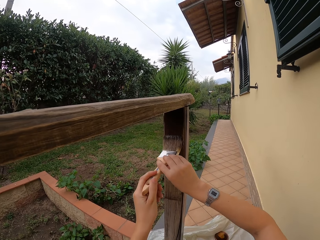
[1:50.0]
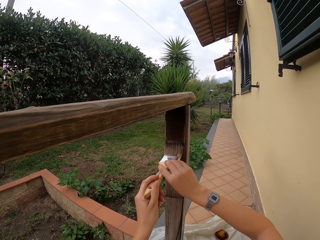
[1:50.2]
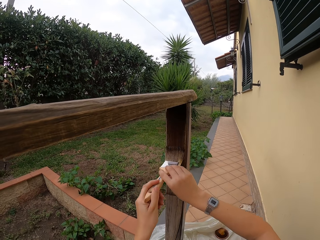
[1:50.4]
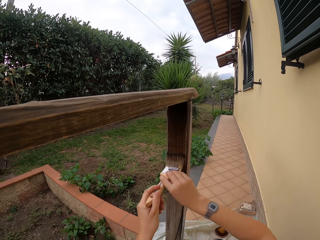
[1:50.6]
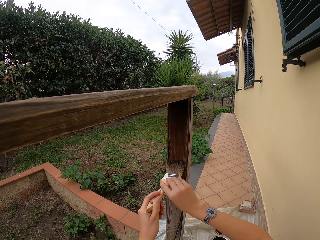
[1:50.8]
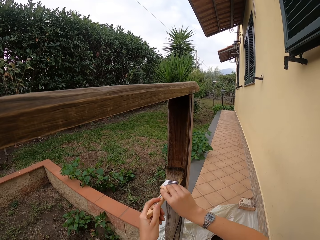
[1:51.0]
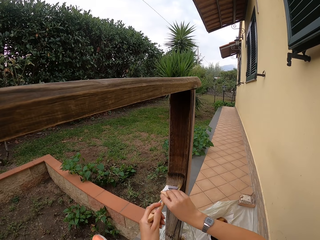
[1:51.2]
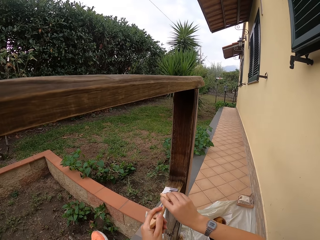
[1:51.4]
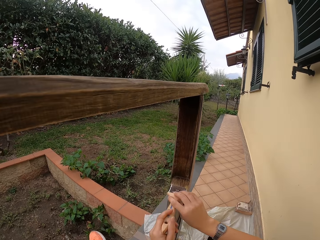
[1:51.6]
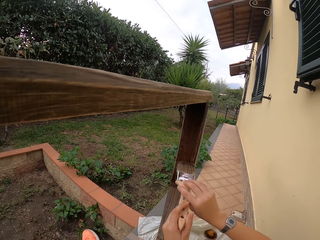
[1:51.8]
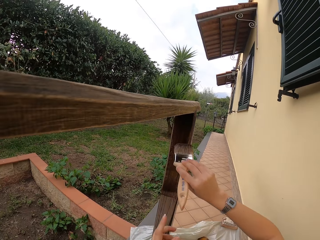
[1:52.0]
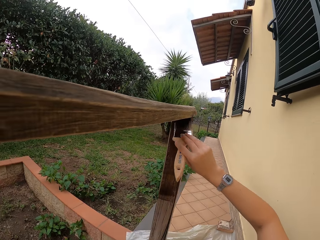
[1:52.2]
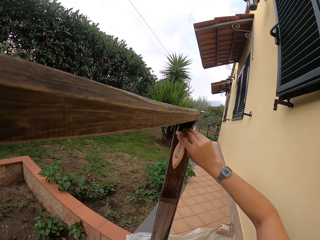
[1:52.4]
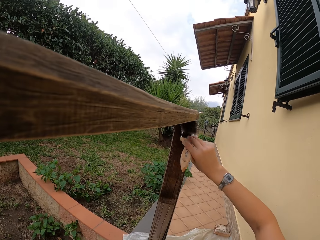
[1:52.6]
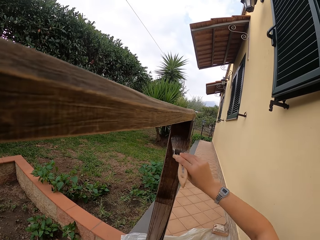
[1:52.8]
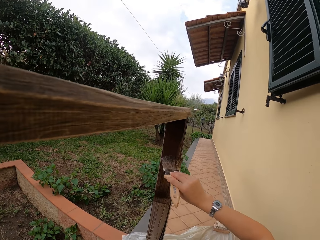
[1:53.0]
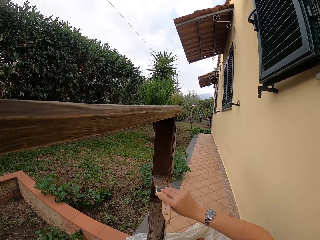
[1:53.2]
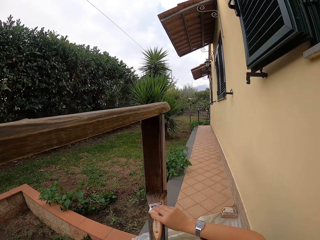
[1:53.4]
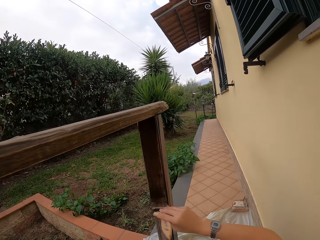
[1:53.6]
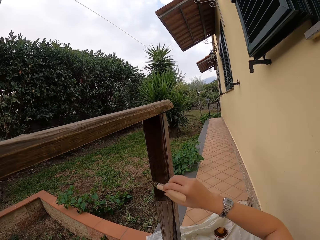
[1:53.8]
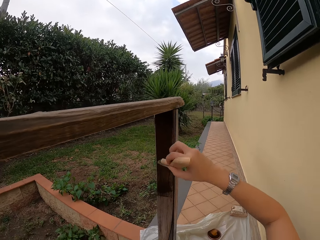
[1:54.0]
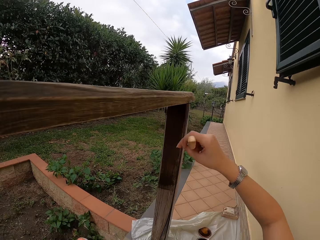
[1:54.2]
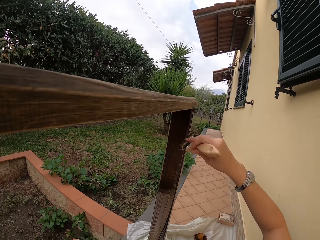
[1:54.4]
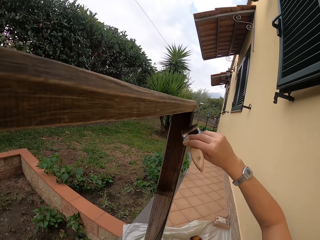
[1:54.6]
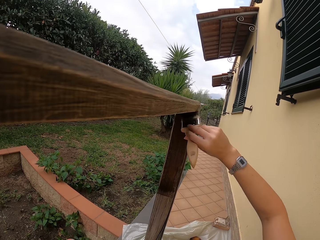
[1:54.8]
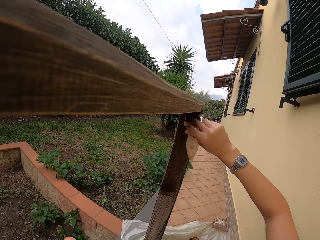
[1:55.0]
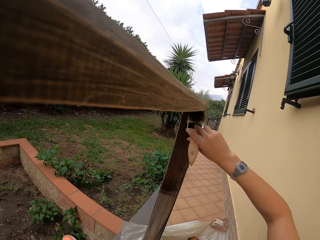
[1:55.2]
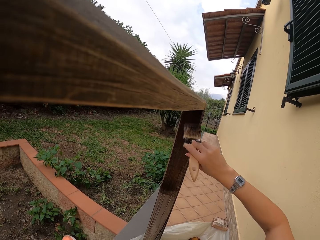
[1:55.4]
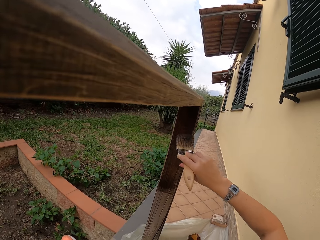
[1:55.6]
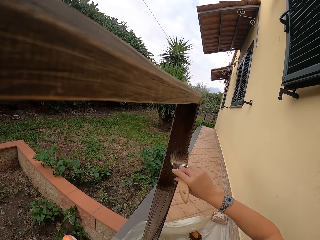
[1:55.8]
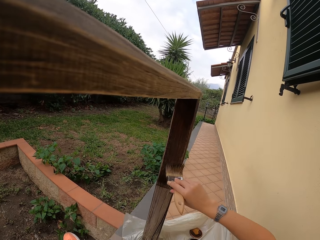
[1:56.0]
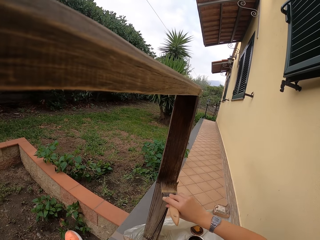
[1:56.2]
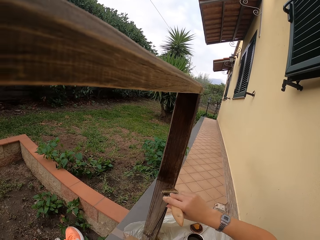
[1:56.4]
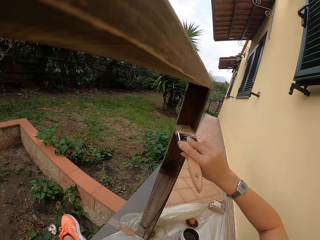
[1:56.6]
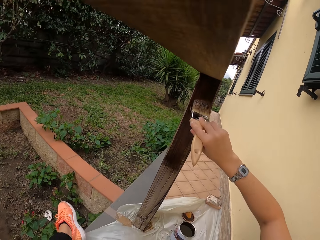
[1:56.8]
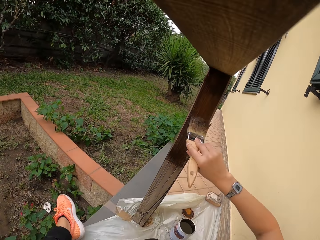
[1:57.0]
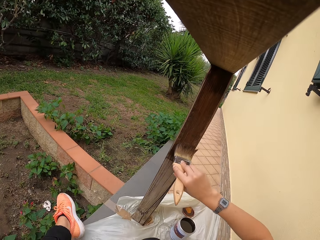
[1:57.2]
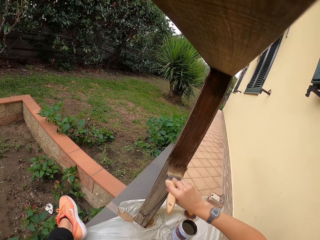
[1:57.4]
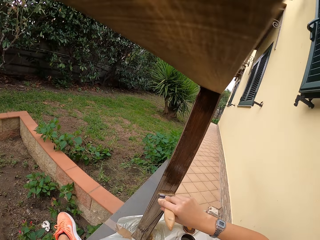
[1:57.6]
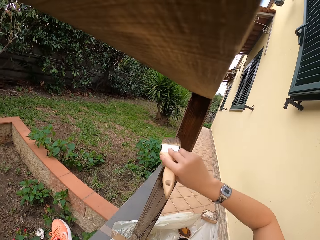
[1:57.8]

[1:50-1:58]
The camera wearer moves his left hand off the brush. He paints the grill with his right hand.

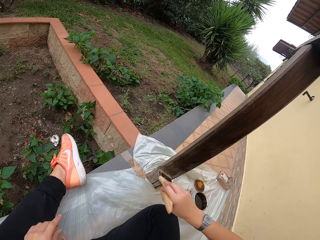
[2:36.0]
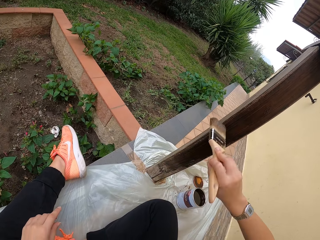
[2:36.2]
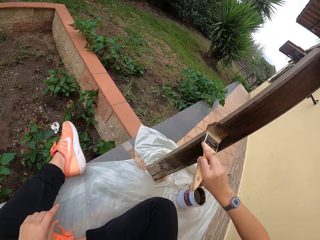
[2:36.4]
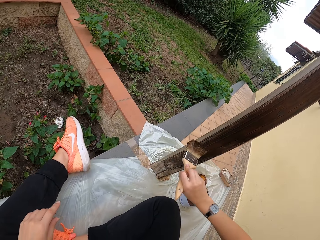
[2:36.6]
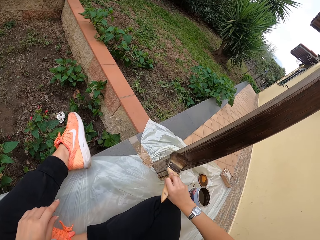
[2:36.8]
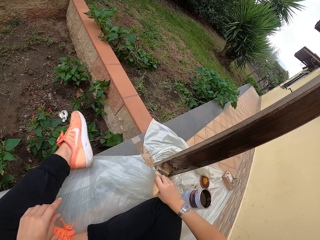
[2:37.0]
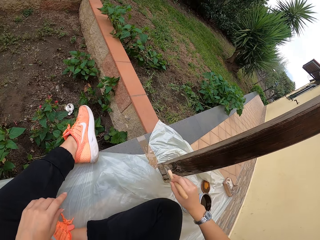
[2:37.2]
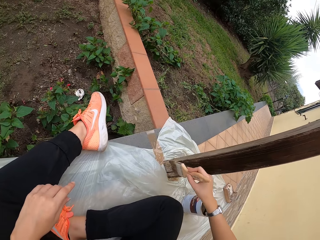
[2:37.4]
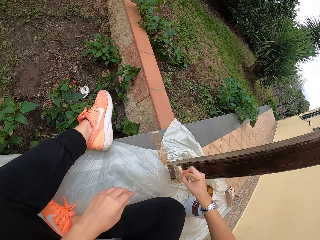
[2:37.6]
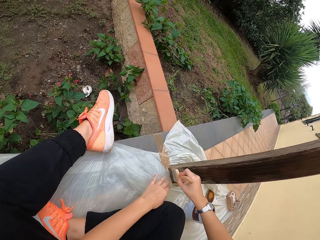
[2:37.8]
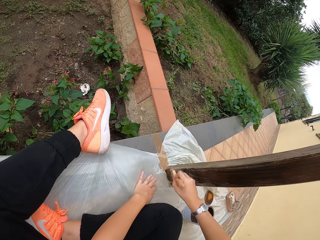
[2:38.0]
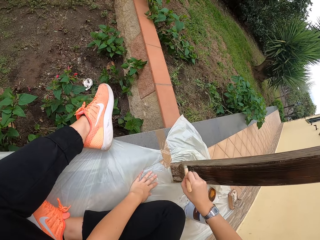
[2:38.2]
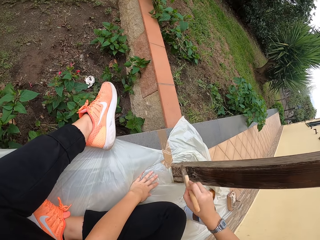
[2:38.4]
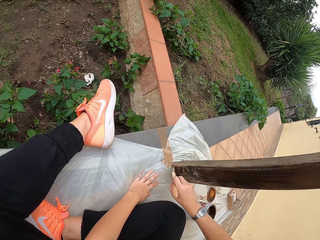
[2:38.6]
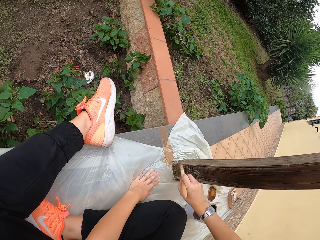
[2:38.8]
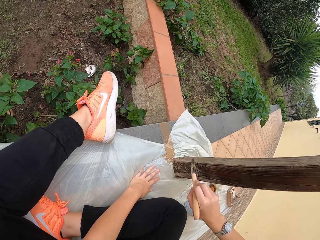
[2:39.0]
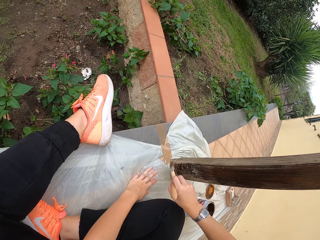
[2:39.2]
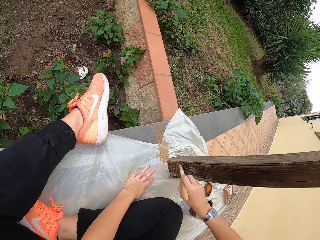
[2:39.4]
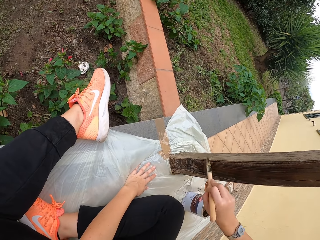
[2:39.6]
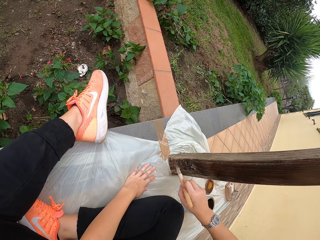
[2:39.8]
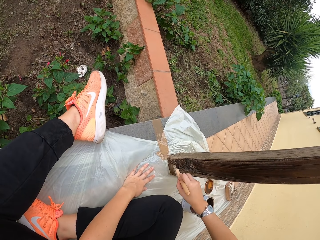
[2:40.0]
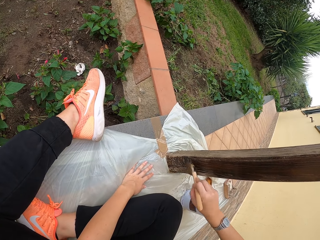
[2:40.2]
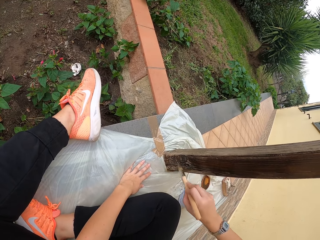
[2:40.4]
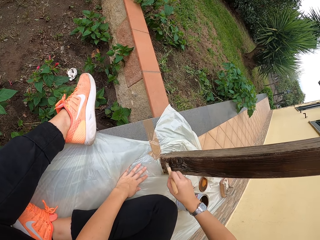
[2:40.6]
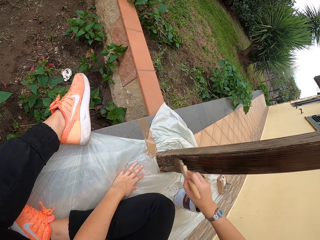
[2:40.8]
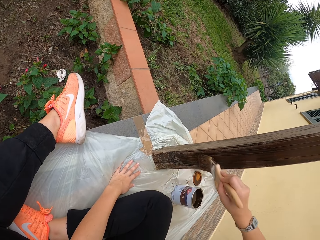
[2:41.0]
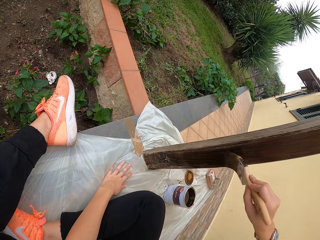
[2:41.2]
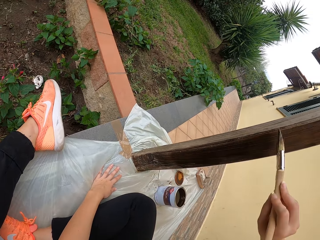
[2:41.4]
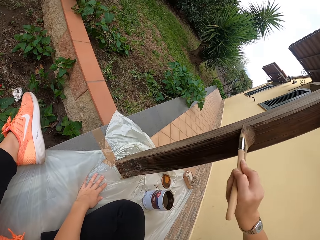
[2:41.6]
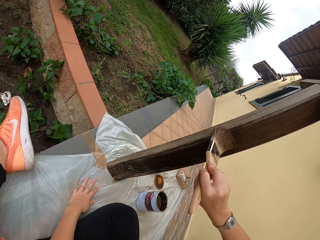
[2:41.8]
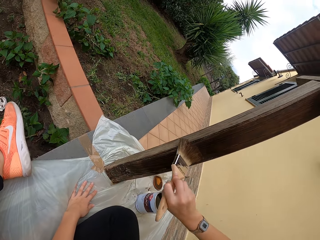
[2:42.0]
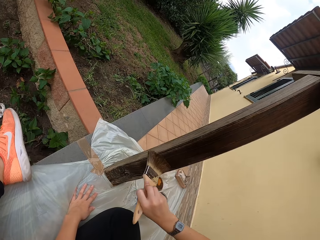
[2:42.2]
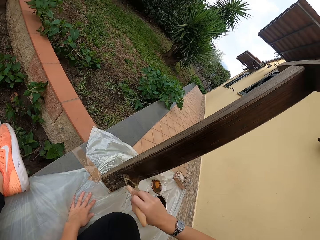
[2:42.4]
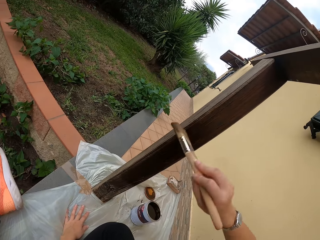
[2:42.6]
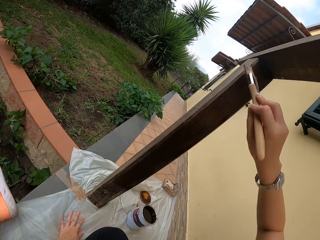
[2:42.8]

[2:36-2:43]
The camera wearer holds the polythene paper closer to the grill with his left hand. He touches a nylon. He paints the grill.

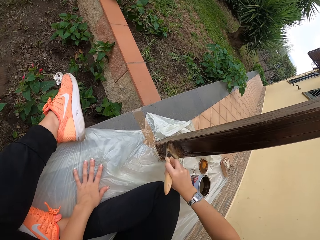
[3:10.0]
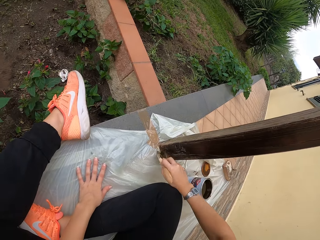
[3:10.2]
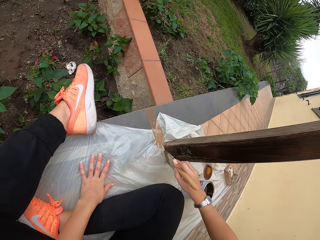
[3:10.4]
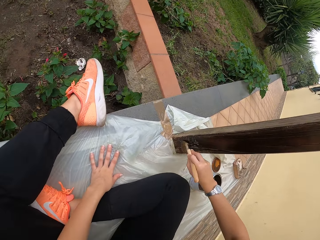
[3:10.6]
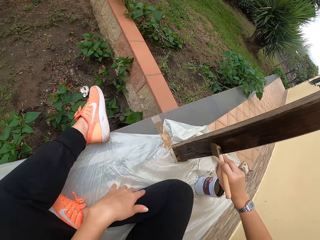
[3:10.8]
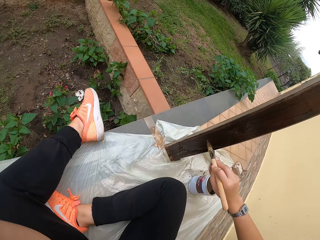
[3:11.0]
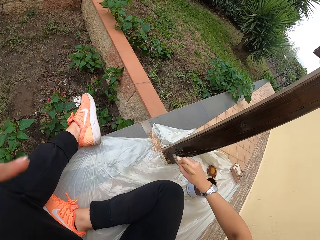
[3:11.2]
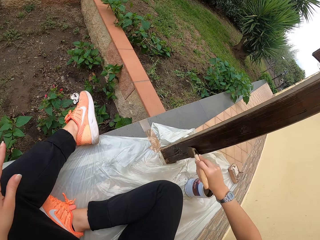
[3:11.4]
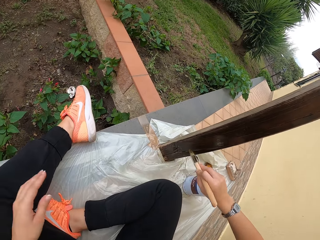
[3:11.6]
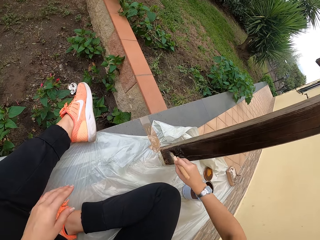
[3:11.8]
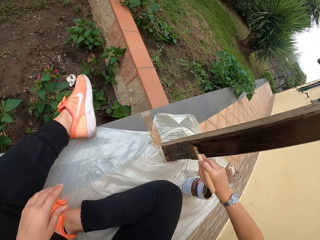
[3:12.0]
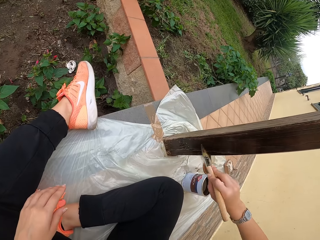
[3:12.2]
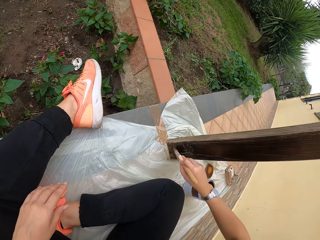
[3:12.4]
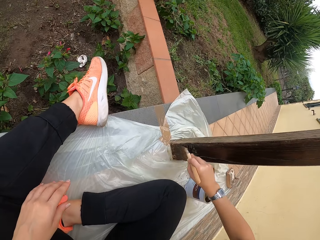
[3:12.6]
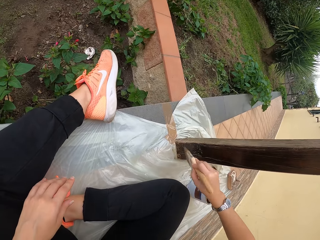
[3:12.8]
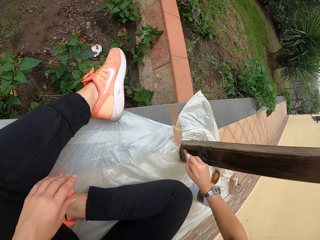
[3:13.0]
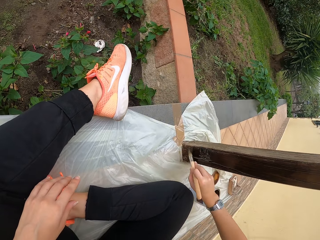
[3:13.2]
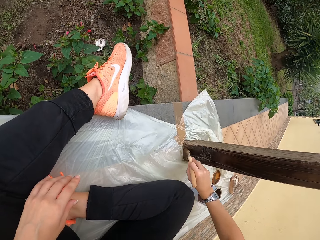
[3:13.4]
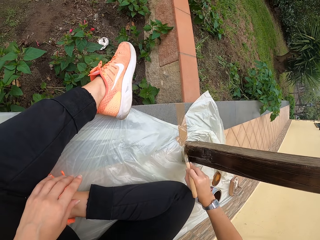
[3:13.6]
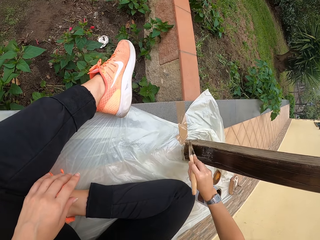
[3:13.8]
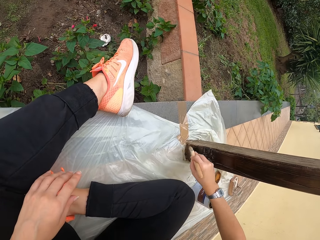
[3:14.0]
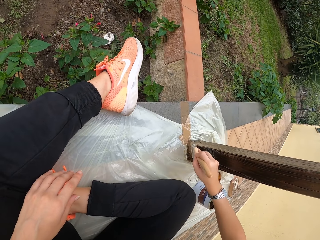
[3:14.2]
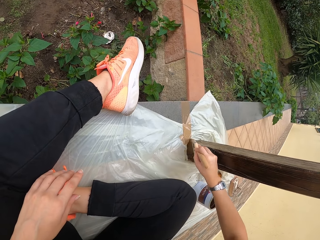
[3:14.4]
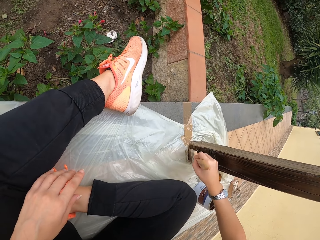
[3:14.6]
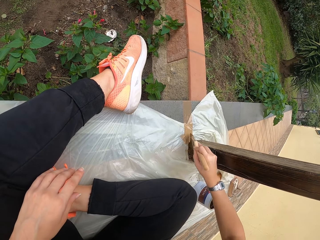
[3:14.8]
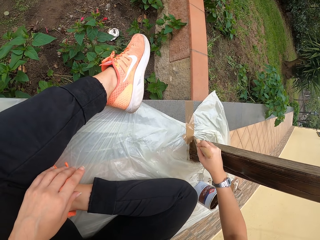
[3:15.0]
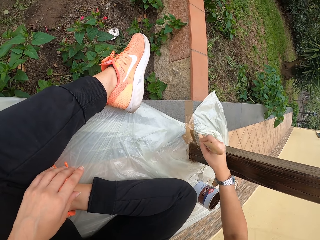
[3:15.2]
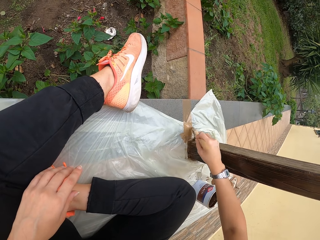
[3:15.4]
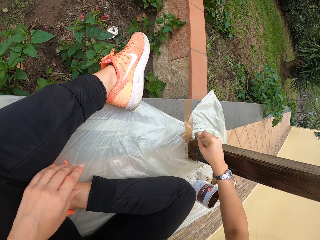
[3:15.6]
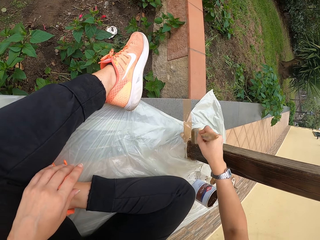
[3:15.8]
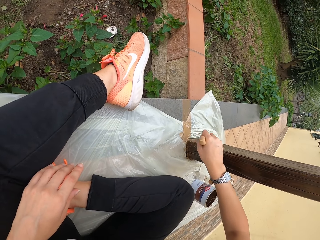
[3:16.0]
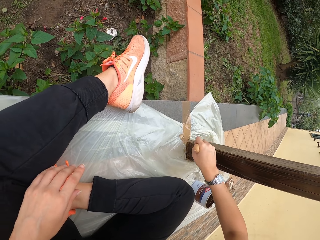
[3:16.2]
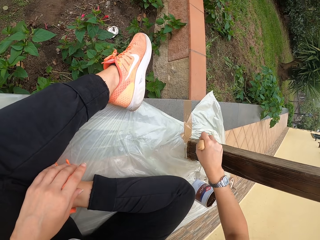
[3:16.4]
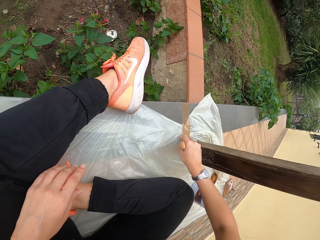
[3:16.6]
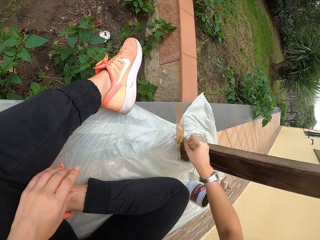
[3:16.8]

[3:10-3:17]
The camera wearer moves the left hand off the paper. They paint the grill with the right hand.
